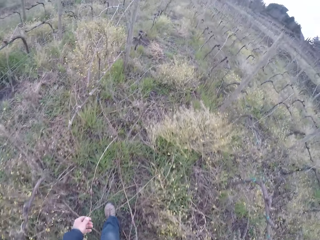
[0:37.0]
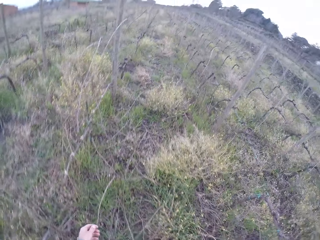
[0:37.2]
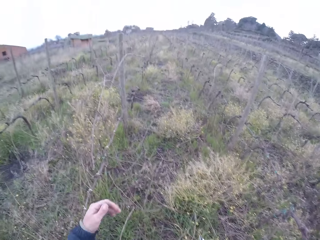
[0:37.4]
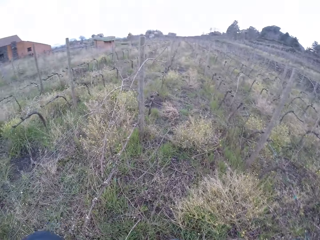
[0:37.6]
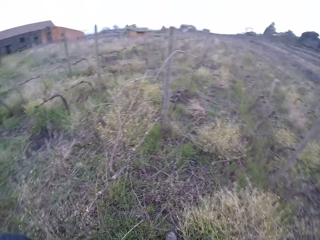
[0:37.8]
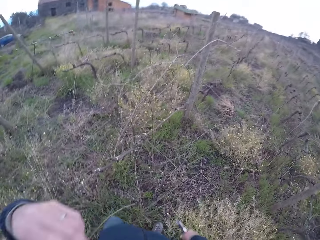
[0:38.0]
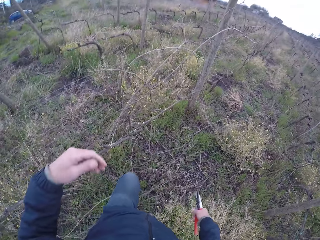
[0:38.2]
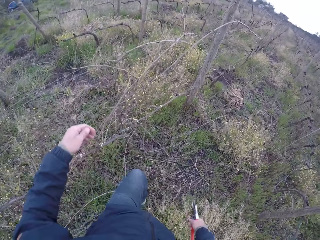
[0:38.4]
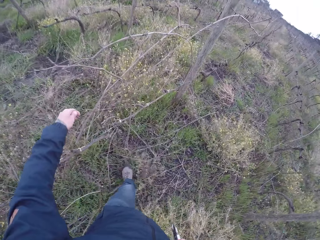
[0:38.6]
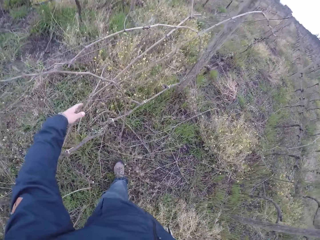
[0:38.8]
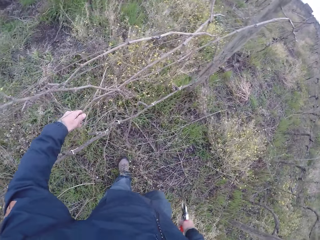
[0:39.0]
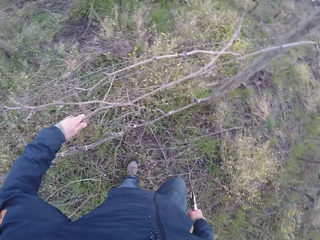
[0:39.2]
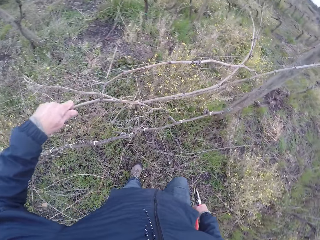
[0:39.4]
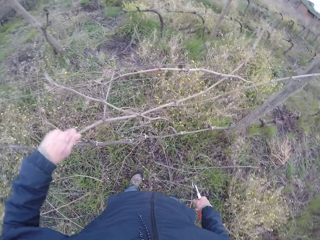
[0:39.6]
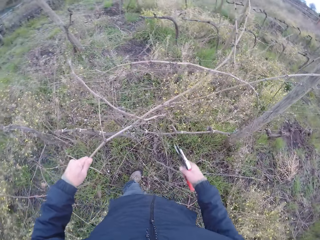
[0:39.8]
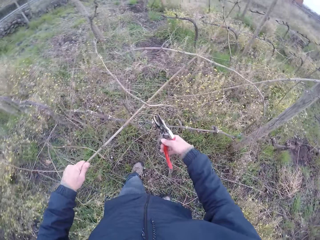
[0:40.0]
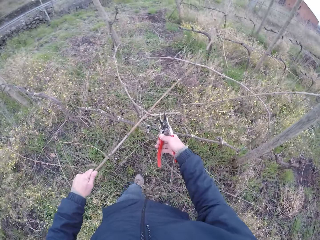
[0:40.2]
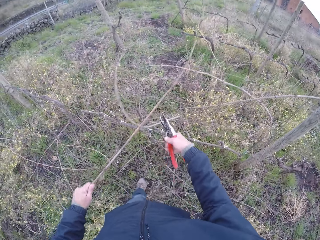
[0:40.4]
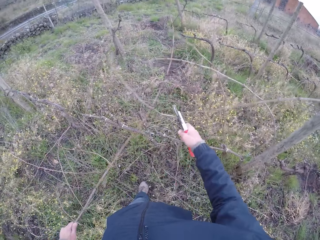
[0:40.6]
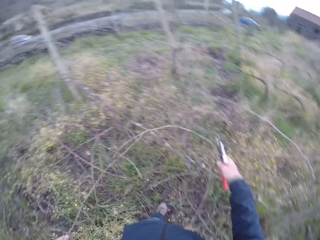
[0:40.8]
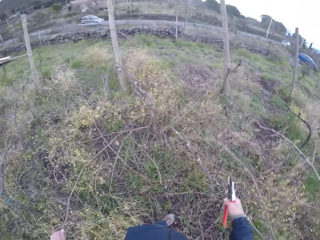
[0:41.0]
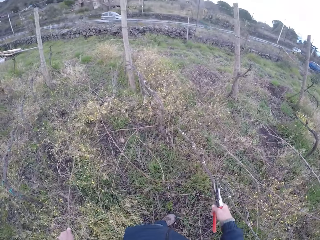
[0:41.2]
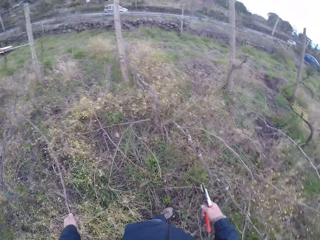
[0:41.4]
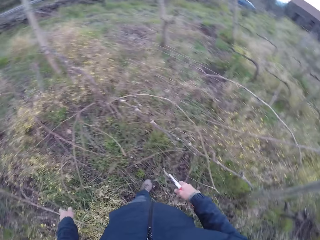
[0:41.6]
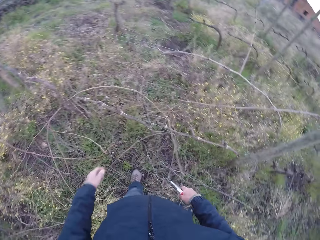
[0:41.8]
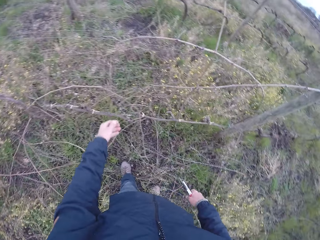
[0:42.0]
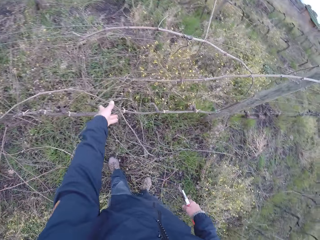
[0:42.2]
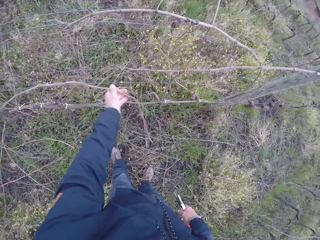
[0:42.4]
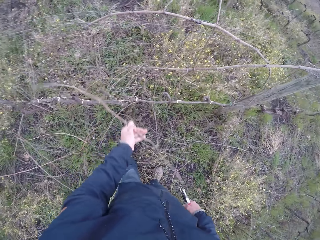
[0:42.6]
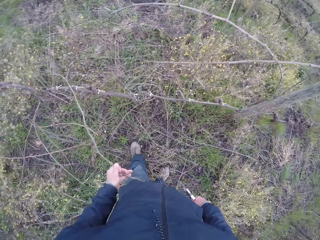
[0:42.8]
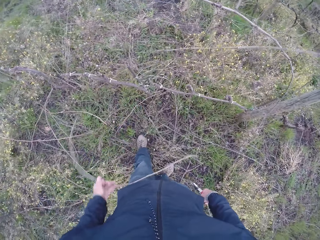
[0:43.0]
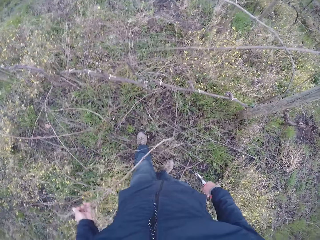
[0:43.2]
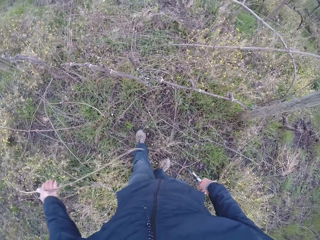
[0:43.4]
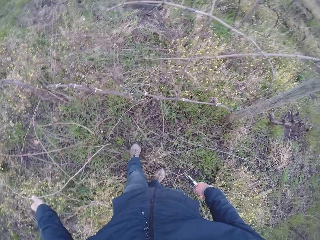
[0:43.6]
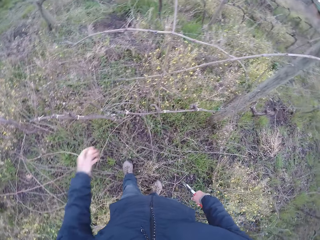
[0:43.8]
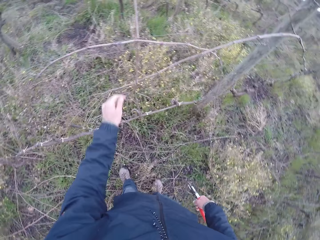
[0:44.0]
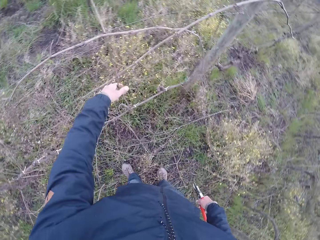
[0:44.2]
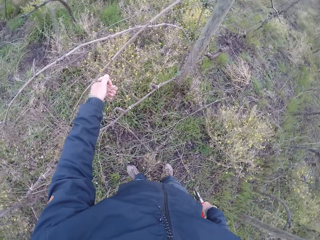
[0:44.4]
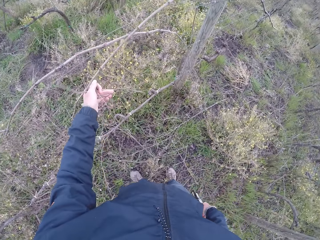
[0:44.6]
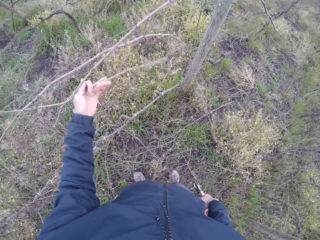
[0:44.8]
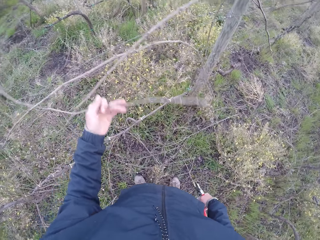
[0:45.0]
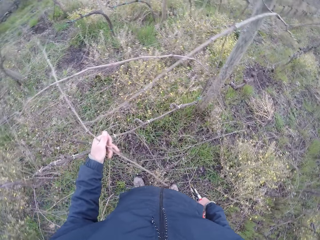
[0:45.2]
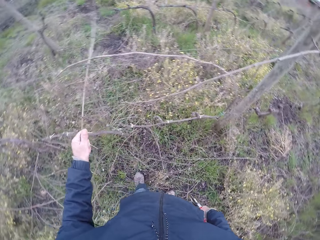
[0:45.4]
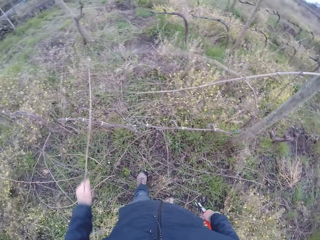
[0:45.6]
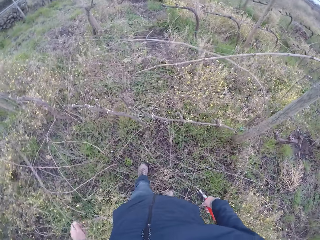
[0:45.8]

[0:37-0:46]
The camera wearer touches something. He pulls a dried stick from the mesh fence with his left hand. He drops the stick to the ground with his left hand. He cuts the dried stick. He pulls a stick from the mesh fence with his left hand. He drops the stick to the ground with his left hand. He pulls a stick from the mesh fence with his left hand.

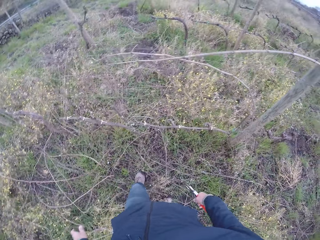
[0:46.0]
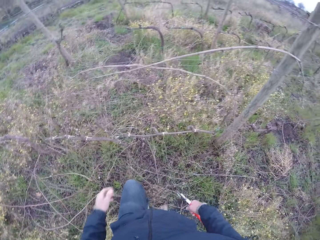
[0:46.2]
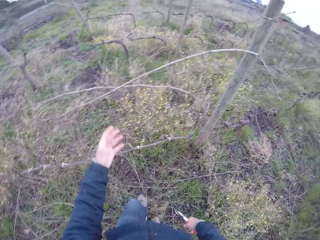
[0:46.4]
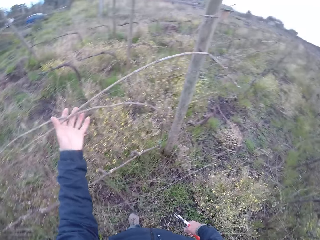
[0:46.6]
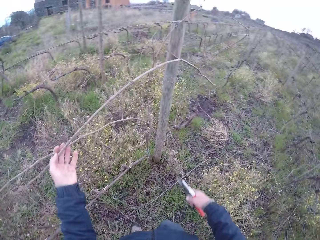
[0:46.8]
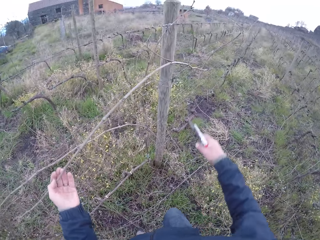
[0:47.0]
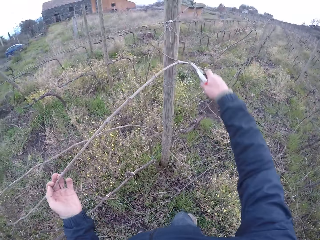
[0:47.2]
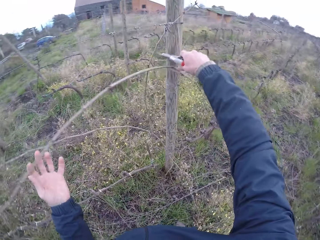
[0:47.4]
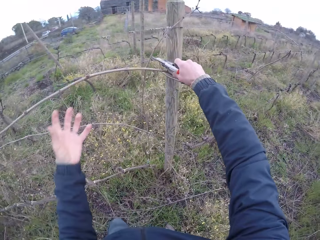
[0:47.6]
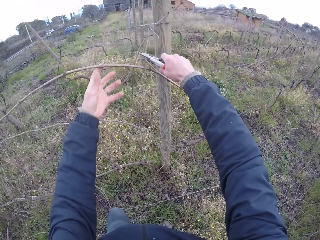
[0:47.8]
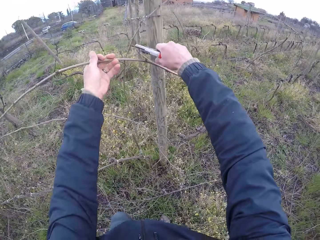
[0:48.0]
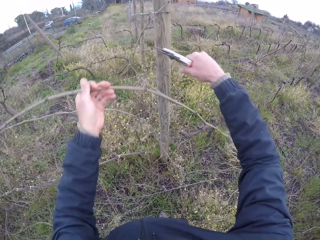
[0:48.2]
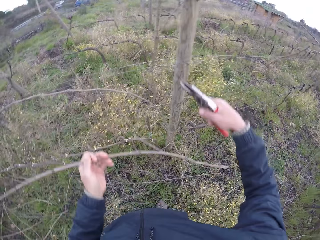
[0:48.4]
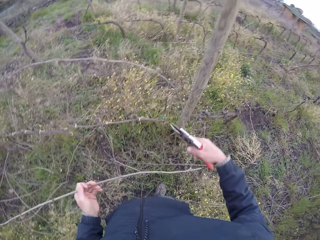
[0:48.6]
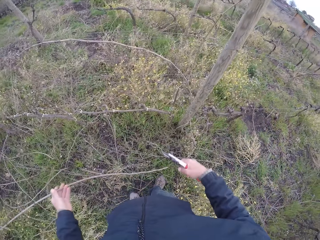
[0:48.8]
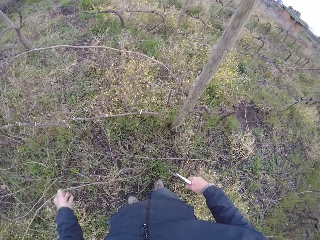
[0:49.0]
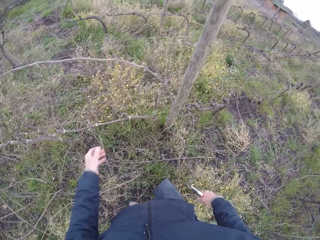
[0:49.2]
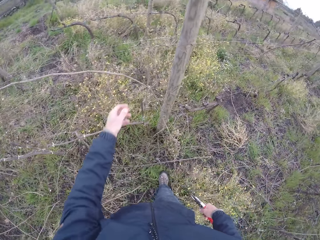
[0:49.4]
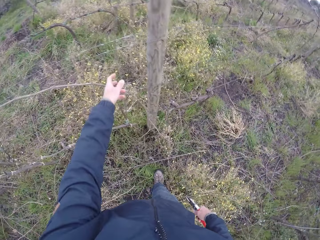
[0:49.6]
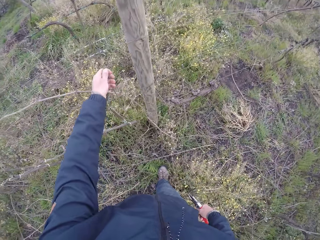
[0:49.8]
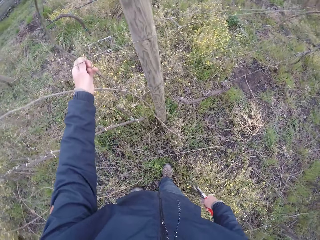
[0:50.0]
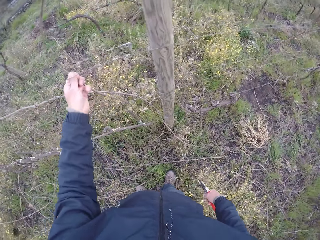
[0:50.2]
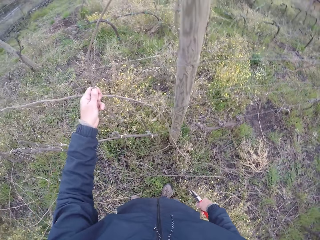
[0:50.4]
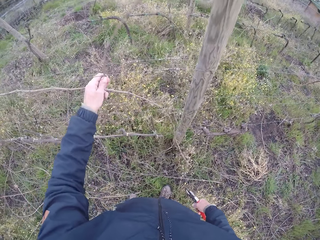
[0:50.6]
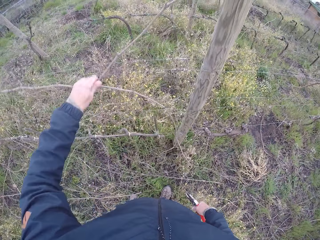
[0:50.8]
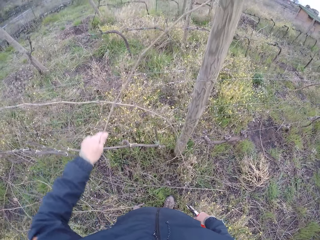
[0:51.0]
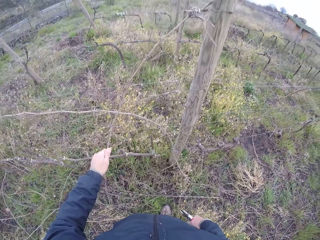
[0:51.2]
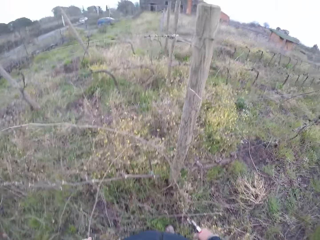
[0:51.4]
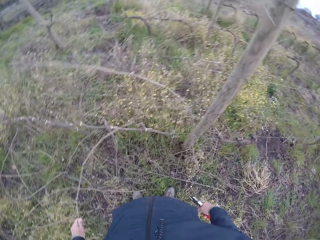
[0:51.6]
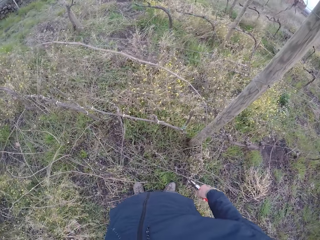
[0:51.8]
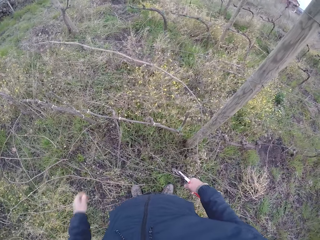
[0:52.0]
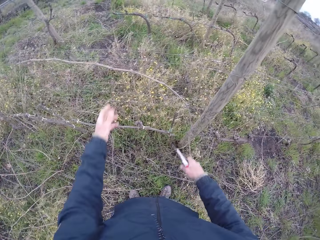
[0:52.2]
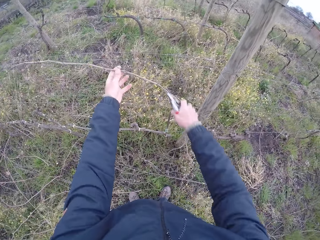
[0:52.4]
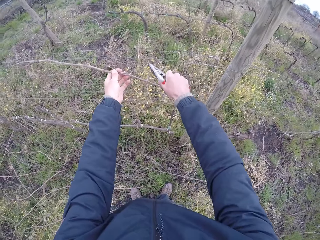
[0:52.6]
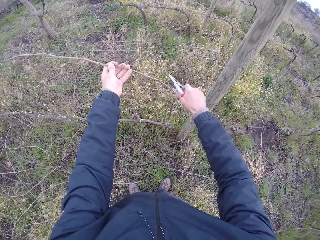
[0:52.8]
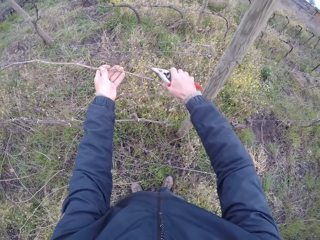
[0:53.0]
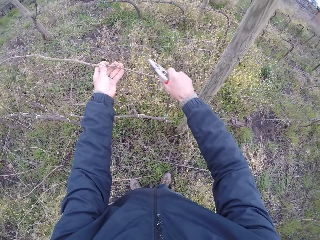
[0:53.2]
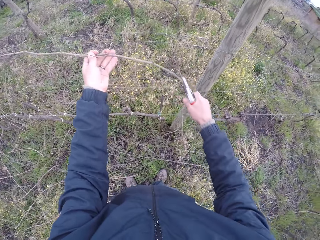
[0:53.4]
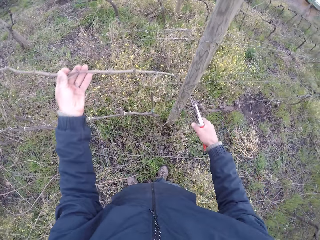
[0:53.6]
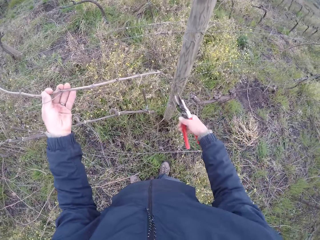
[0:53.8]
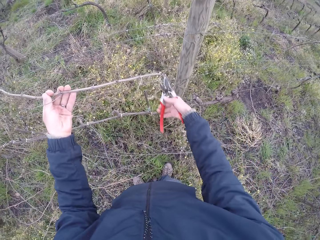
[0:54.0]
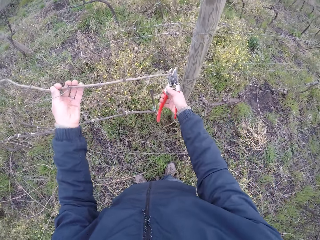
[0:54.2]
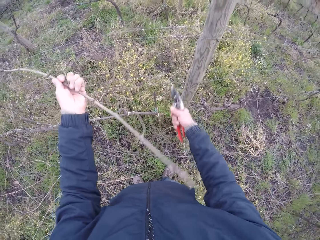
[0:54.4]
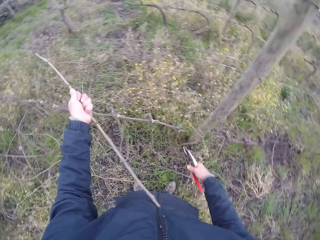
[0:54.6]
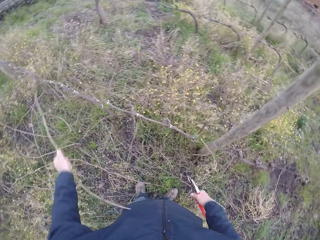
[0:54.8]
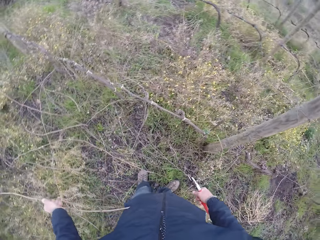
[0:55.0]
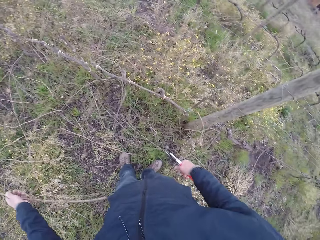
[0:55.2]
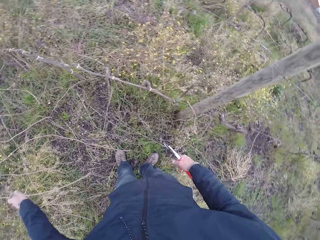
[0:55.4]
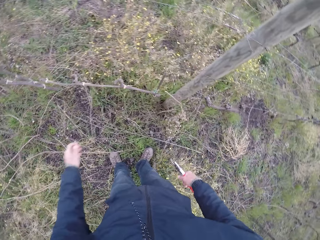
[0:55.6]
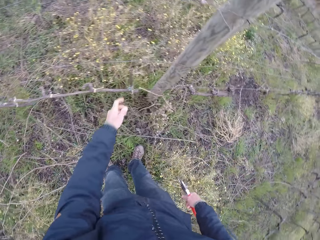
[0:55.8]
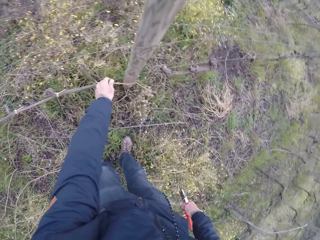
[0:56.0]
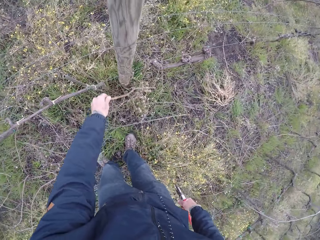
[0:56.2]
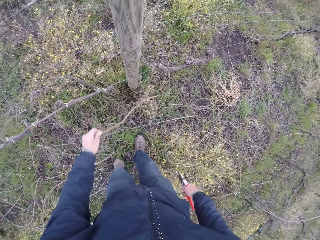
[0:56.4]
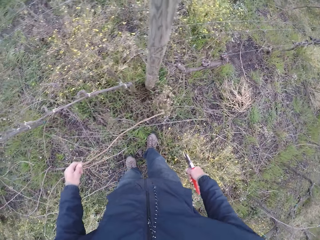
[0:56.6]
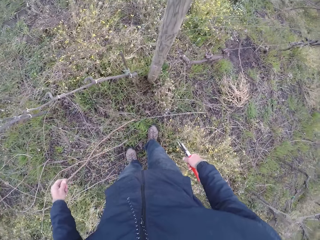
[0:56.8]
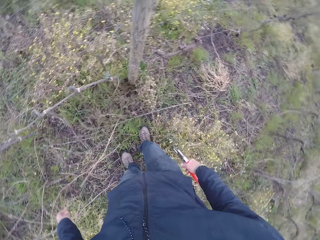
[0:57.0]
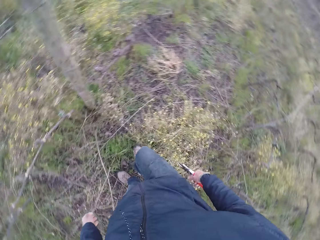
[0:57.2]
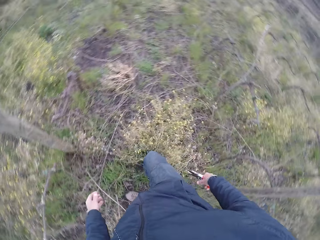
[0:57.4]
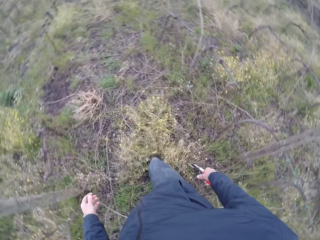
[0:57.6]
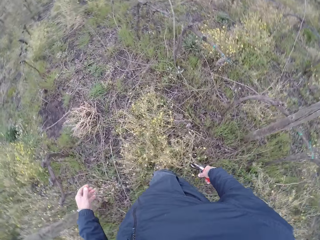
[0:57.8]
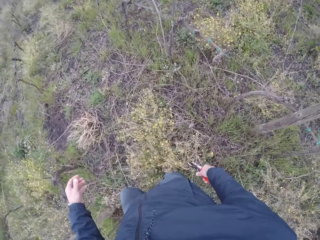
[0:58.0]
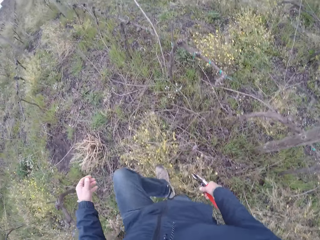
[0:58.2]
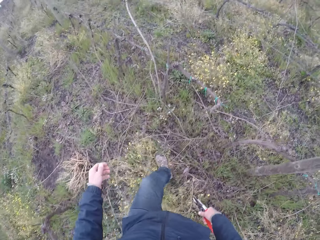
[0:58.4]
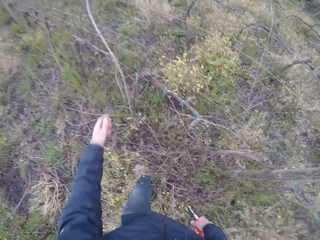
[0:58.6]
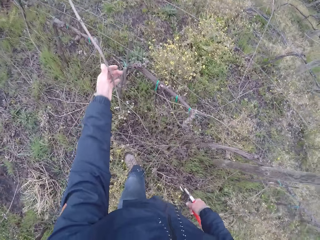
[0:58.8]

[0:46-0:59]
The camera wearer drops the stick to the ground with his left hand. He touches some sticks with his left hand. He removes a stick from a wood with both hands. He drops the stick to the ground with his left hand. He pulls a stick from the mesh fence with his left hand. He drops the stick to the ground with his left hand. He holds a stick on the mesh fence with his left hand. He cuts the stick with the pruning shears in his right hand. He pulls a dried stick. He drops the stick to the ground with his left hand. He pulls a stick from the mesh fence with his left hand. He drops the stick to the ground with his left hand. He pulls a stick from the mesh fence with his left hand.
